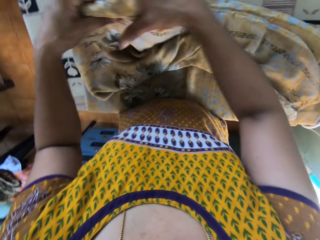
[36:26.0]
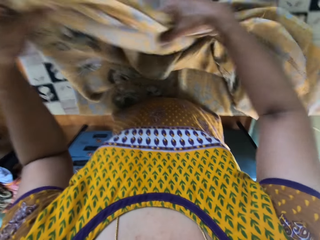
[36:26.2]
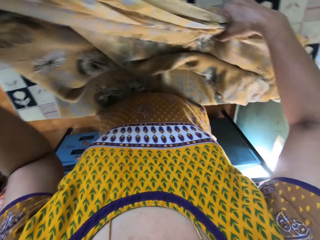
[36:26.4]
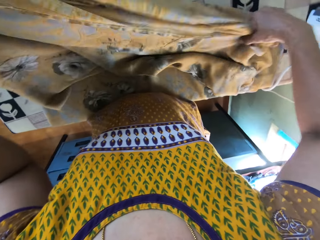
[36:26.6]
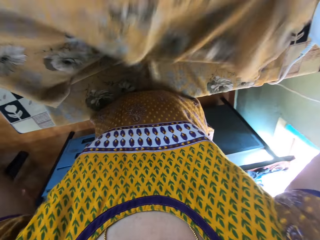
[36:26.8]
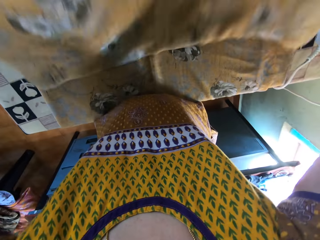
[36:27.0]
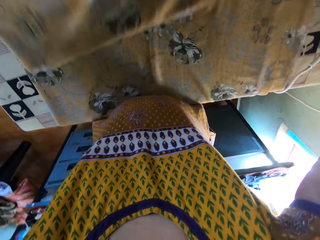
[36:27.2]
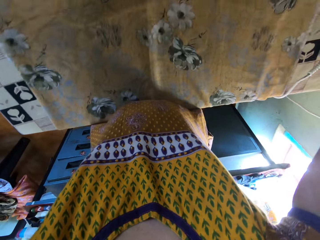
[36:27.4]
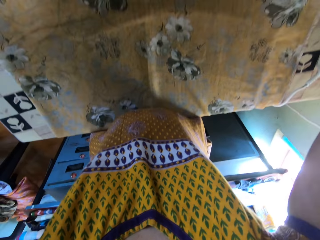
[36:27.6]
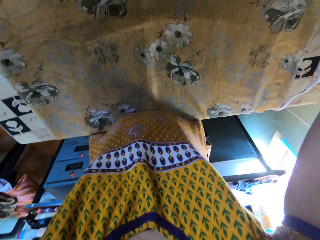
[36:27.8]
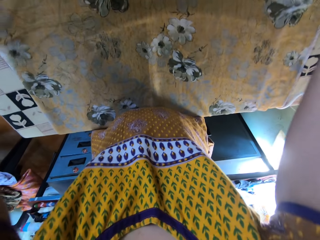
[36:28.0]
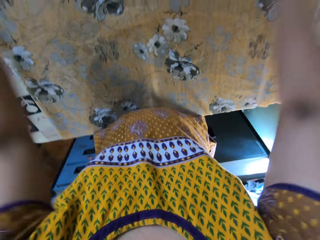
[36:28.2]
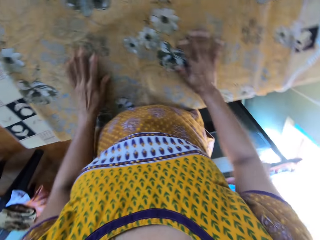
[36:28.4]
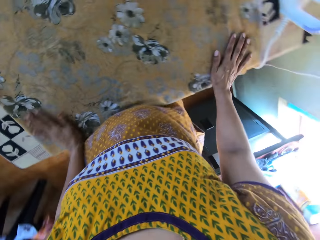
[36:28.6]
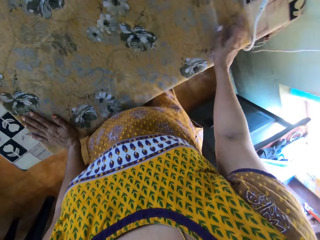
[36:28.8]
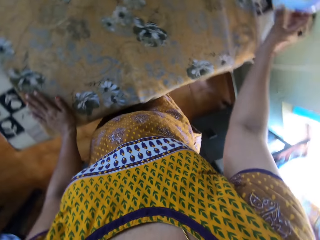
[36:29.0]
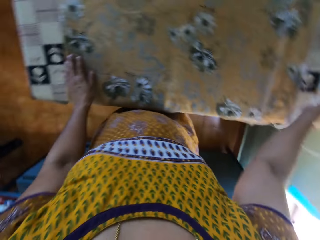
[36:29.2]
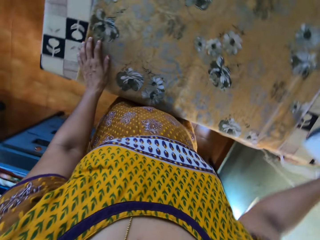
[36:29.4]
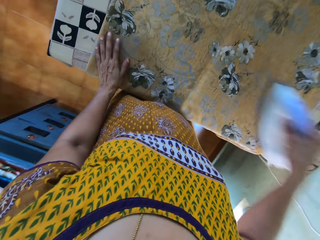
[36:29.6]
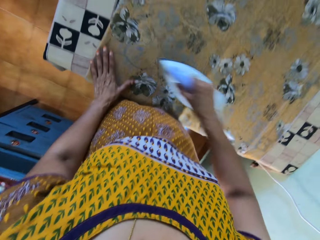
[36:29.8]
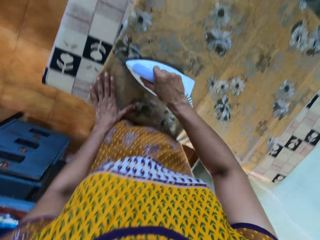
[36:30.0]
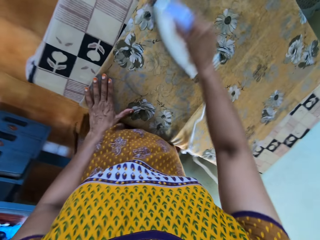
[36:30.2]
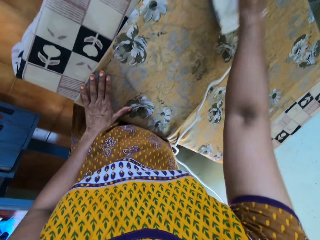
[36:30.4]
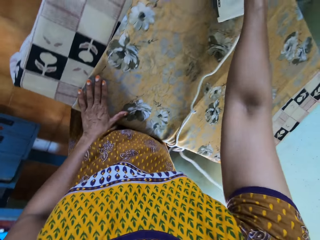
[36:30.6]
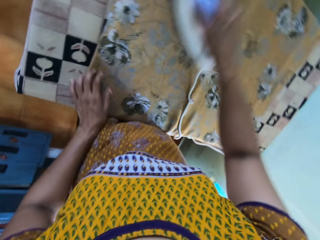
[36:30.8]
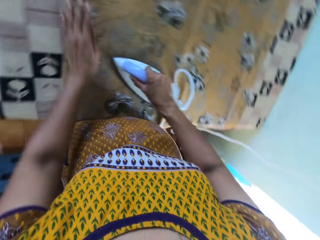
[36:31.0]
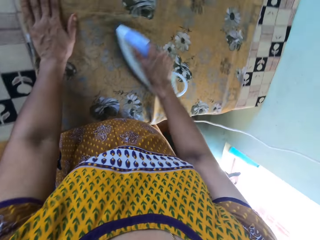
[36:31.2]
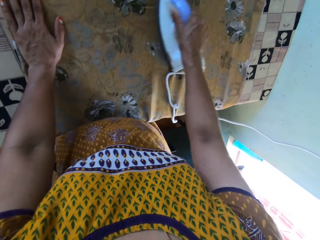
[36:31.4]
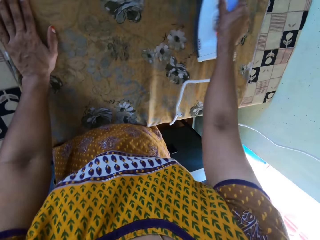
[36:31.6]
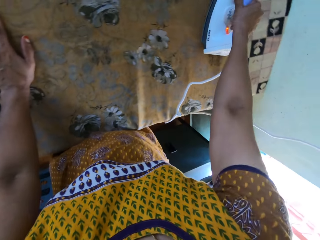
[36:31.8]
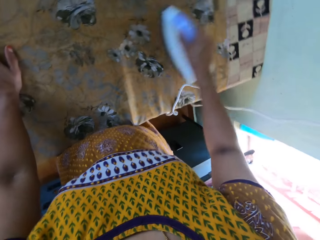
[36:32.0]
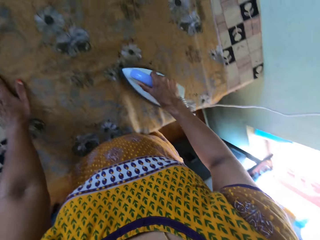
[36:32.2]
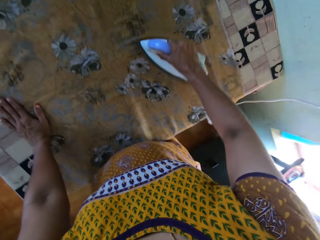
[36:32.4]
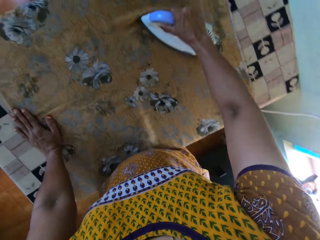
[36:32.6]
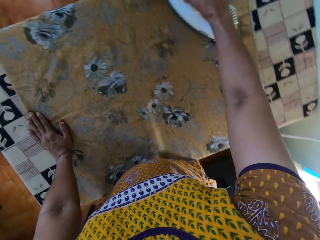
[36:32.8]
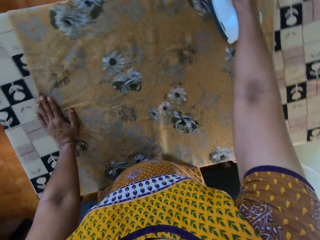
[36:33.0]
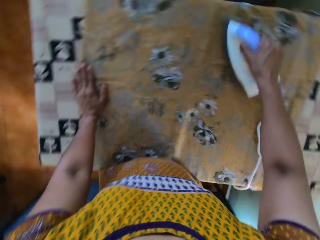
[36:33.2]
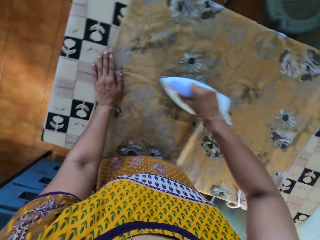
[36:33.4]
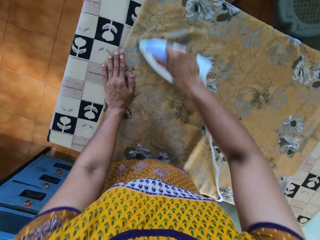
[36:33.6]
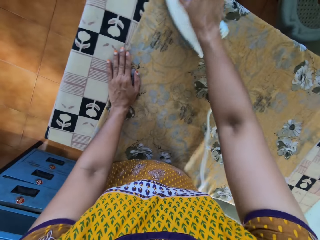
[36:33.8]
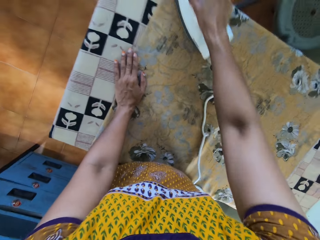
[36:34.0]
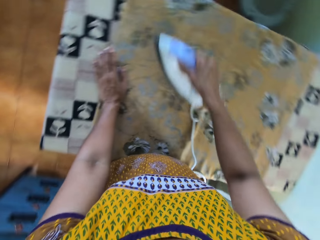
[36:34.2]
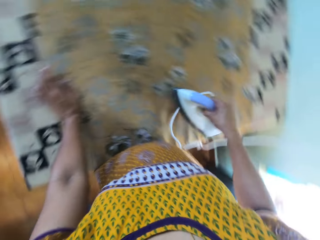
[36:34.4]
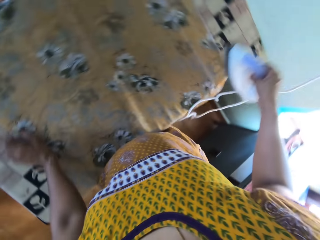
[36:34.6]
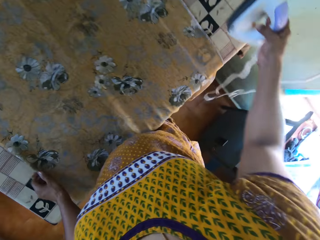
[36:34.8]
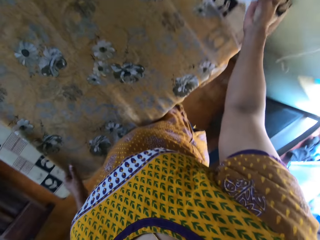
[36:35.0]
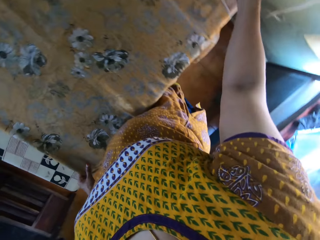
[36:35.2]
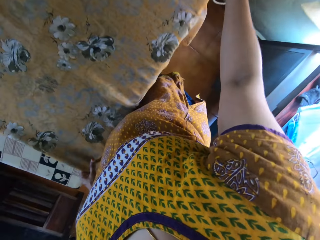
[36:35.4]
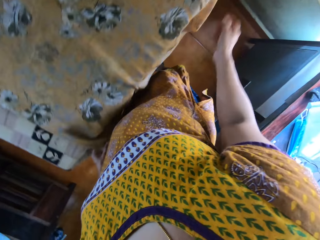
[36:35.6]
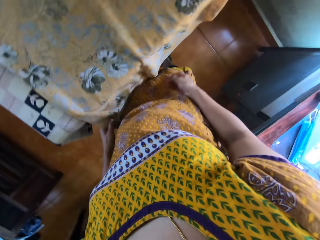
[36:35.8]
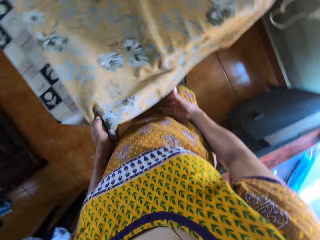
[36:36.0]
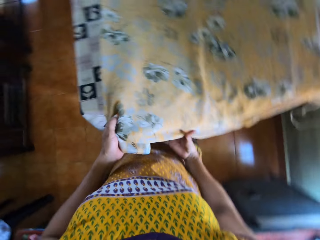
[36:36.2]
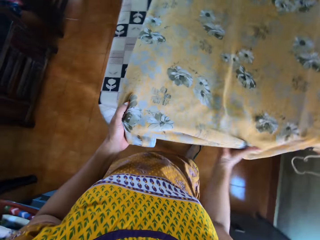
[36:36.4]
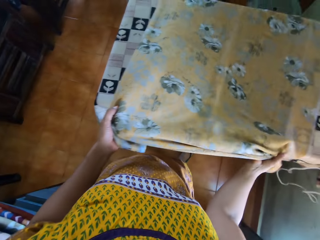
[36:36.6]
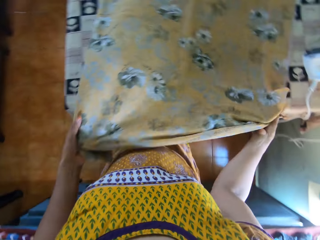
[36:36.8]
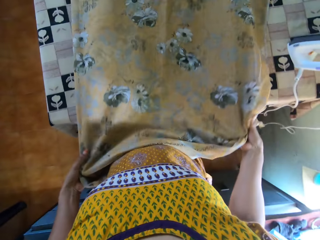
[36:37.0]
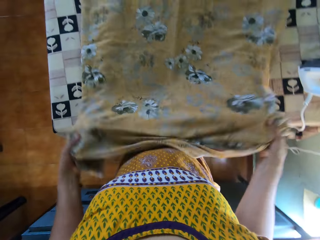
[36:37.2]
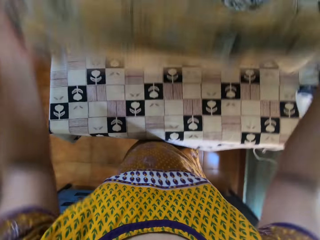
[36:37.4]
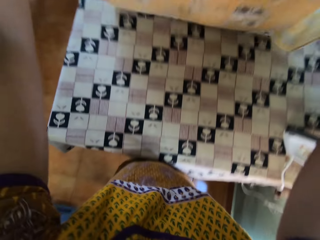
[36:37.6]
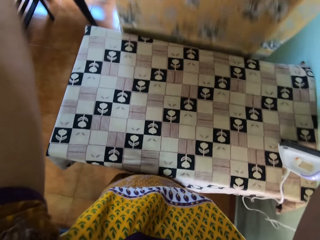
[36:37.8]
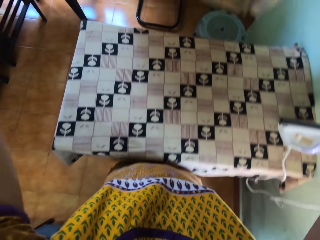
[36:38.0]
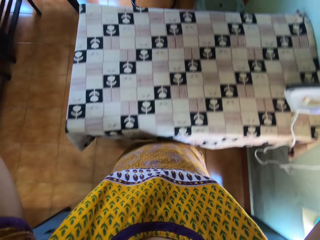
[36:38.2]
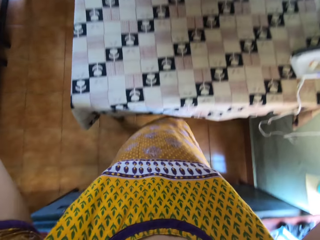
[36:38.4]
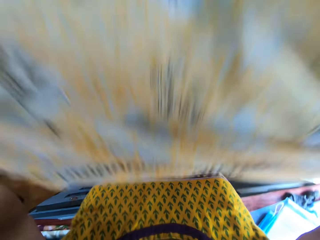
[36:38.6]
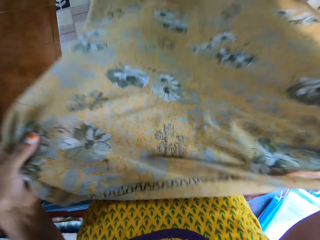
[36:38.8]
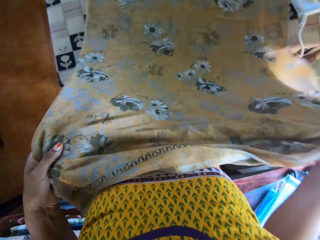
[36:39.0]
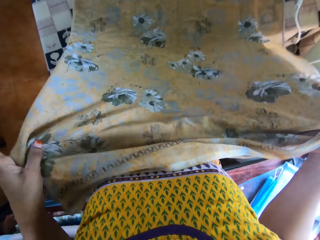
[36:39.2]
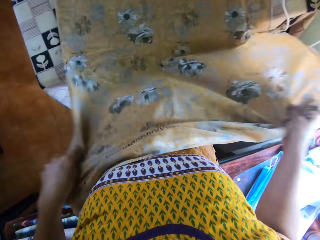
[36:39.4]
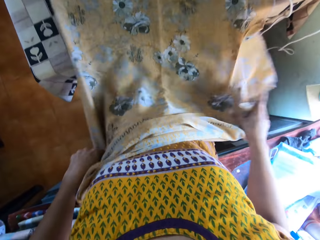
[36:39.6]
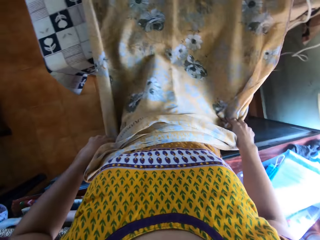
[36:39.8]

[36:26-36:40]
The camera wearer spreads out the cloth or sheet with her right hand. She raises the cloth with both hands. She rubs the cloth with both hands. She picks up the iron from the ironing board with her right hand. She irons the cloth with the iron in her right hand. She puts the iron on the ironing board with her right hand. She holds the cloth with both hands. She adjusts the sheet. She lifts the cloth with both hands. She places the cloth on the ironing board with both hands.

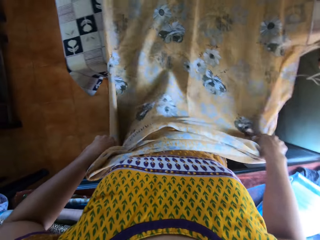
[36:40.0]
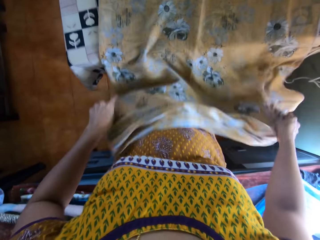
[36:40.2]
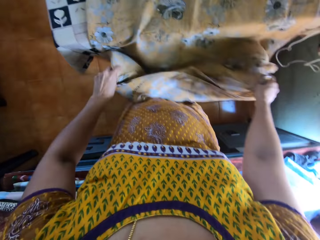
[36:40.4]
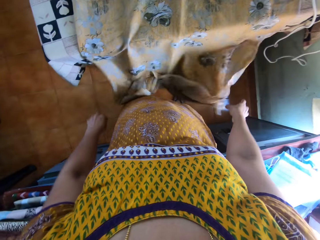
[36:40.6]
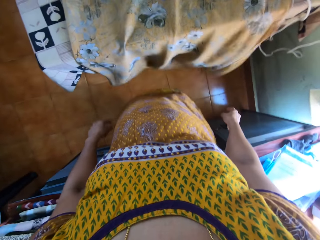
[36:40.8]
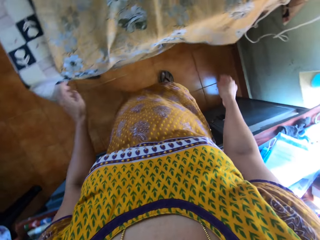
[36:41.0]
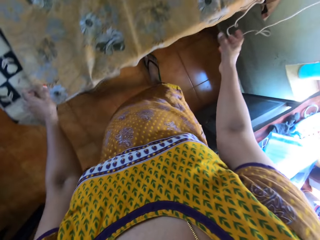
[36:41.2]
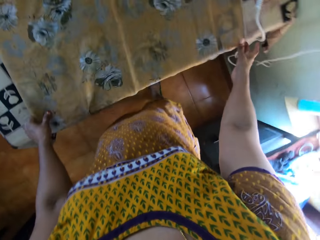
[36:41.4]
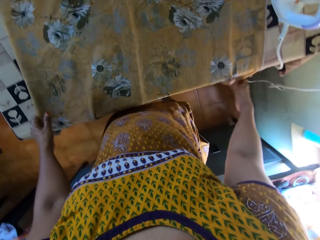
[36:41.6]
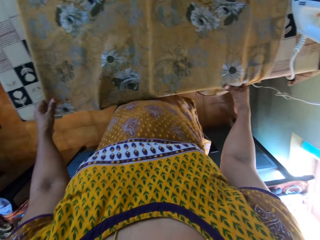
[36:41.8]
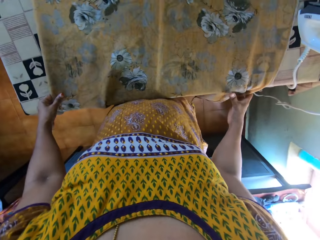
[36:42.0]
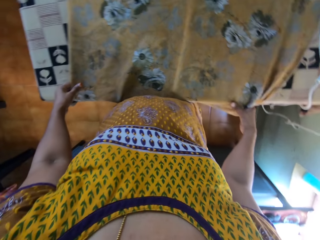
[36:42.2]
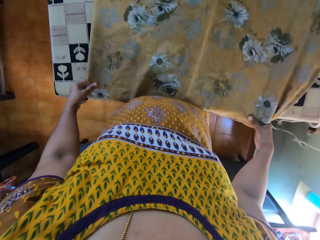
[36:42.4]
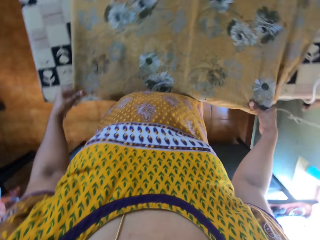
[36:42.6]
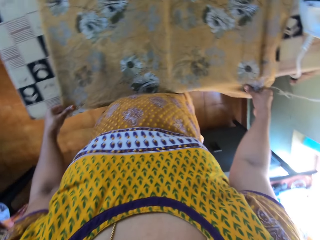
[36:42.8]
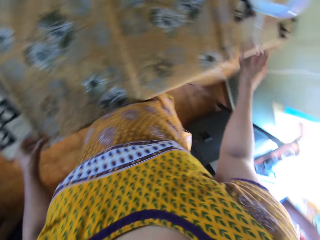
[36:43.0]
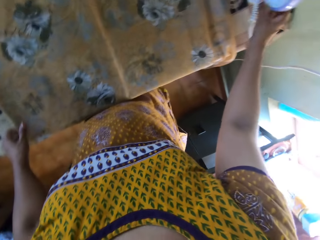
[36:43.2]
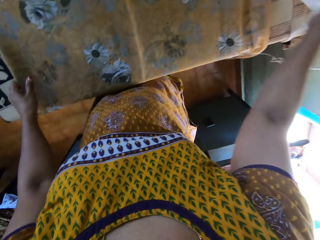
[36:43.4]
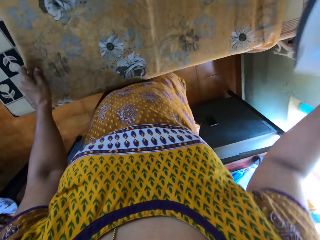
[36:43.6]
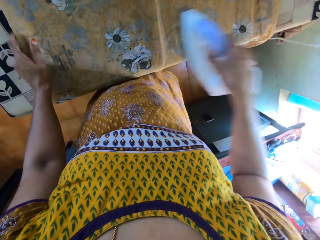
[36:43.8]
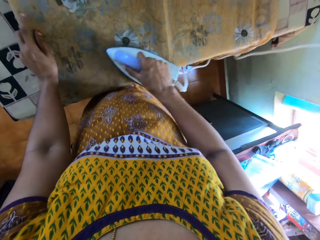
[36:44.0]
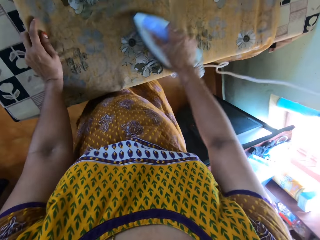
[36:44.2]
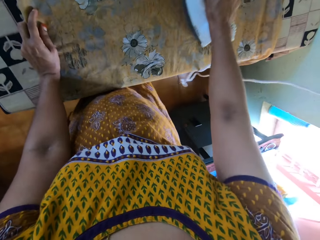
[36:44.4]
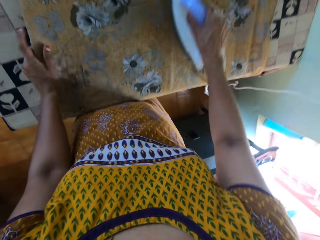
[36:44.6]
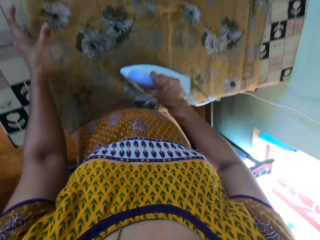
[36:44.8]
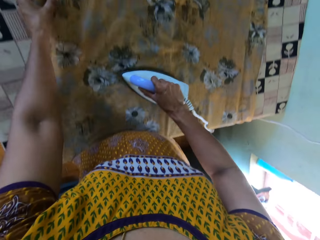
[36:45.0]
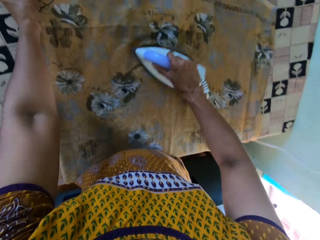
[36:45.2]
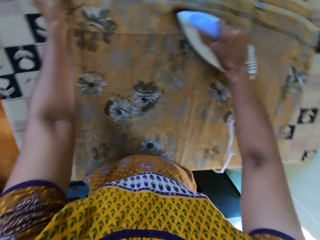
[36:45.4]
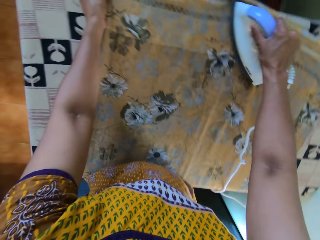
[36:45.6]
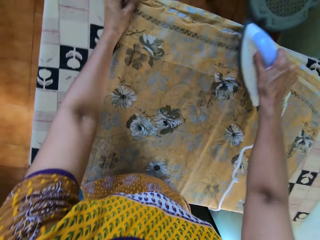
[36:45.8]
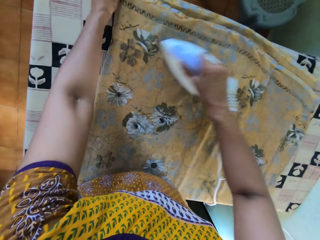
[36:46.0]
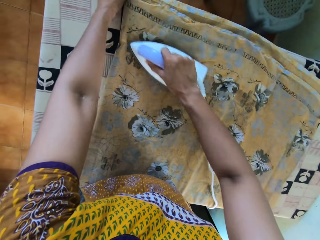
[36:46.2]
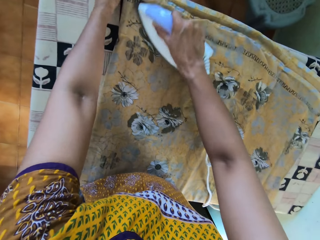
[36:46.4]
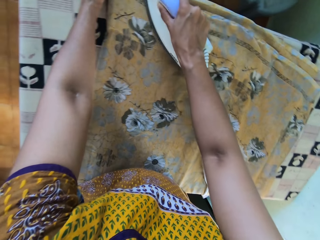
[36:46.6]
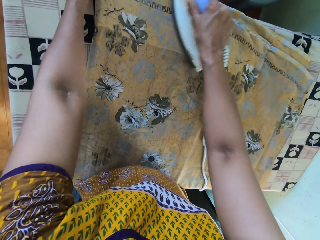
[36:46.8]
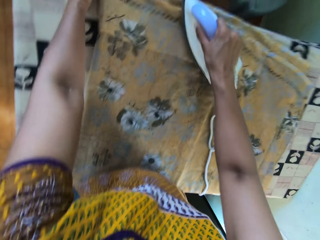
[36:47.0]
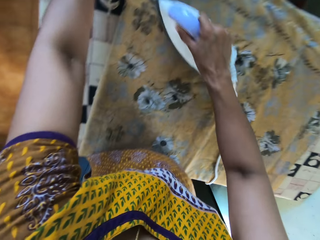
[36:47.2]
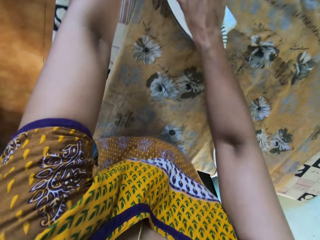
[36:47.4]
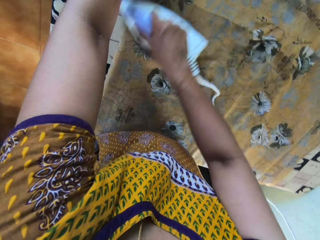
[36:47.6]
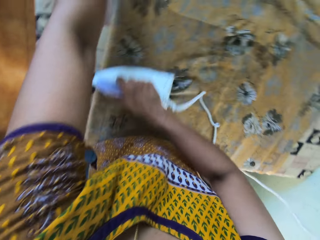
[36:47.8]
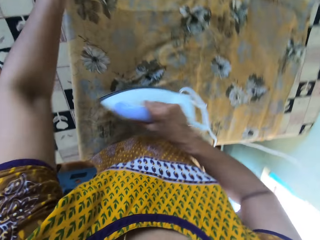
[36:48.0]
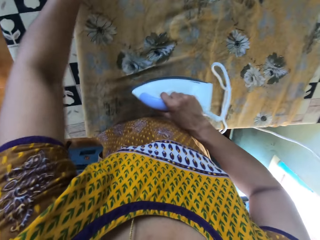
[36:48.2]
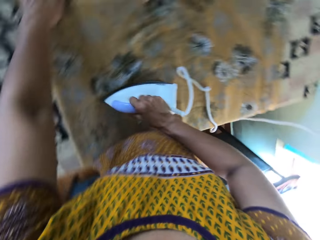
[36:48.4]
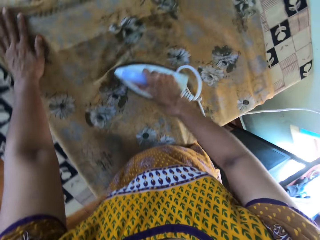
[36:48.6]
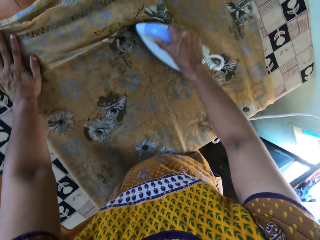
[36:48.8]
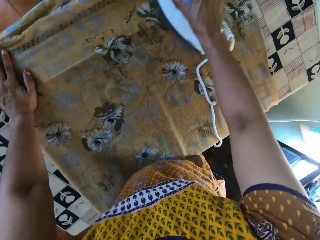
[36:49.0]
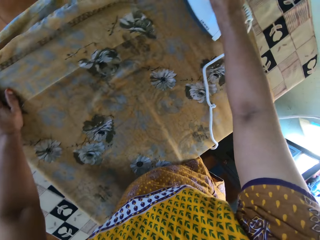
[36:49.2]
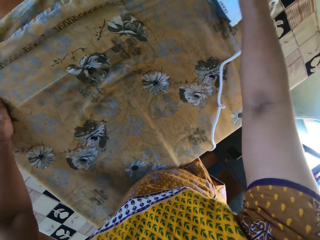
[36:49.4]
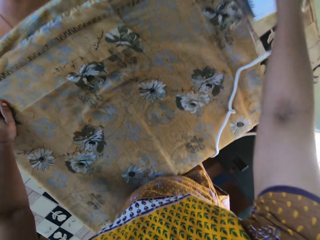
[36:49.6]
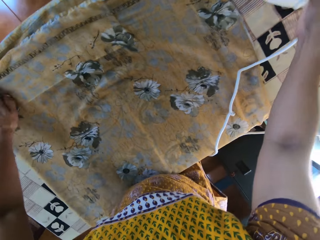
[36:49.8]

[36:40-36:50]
The camera wearer drops the cloth in both hands. She holds the cloth with both hands. She adjusts the cloth with both hands. She picks up the iron from the ironing board with her right hand. She irons the cloth with the iron in her right hand.
